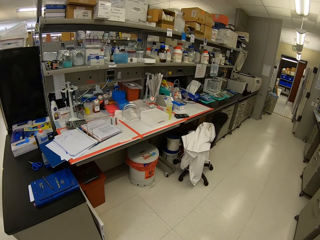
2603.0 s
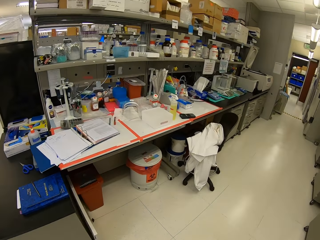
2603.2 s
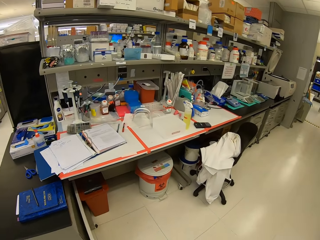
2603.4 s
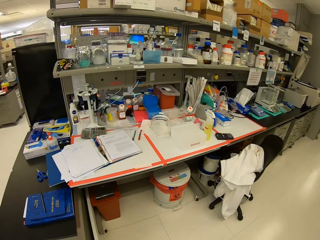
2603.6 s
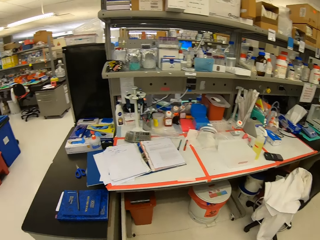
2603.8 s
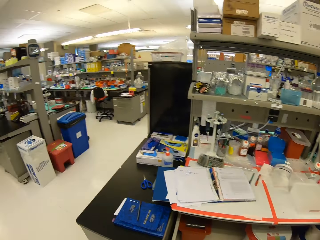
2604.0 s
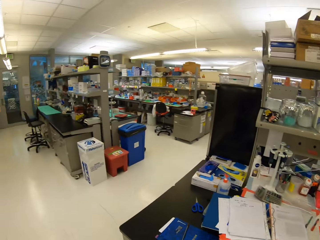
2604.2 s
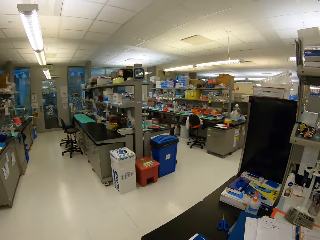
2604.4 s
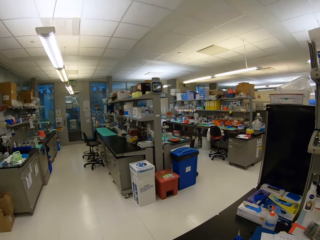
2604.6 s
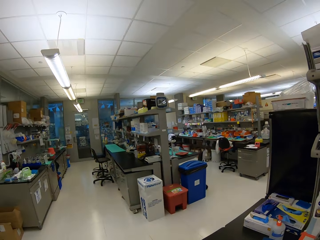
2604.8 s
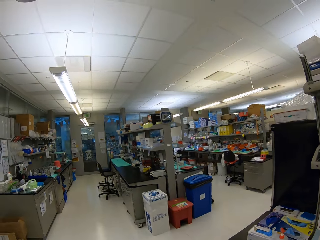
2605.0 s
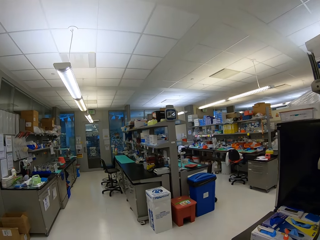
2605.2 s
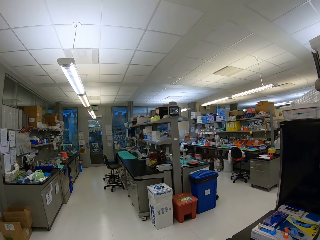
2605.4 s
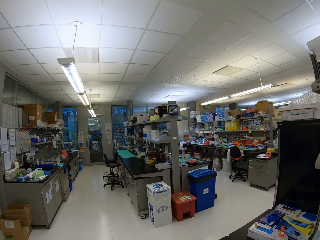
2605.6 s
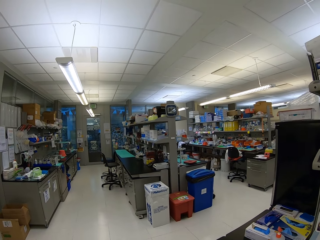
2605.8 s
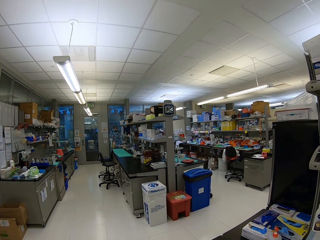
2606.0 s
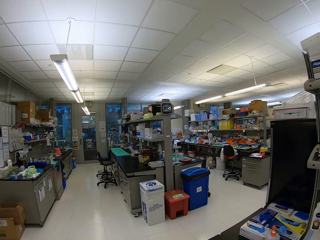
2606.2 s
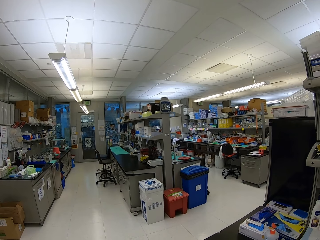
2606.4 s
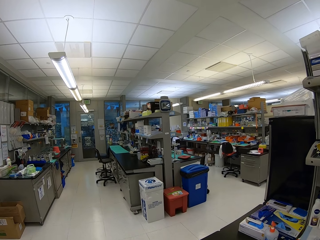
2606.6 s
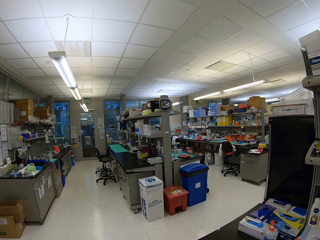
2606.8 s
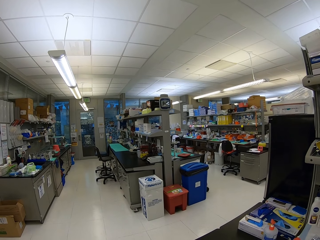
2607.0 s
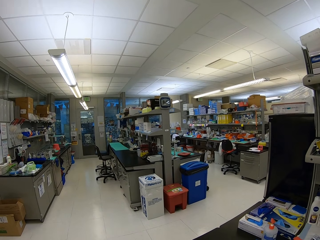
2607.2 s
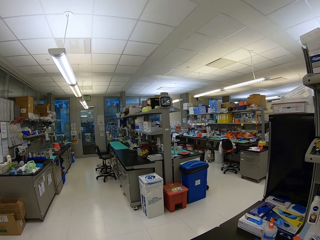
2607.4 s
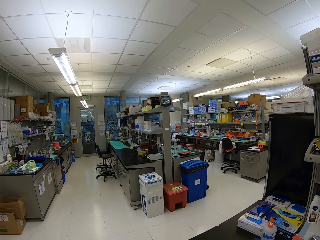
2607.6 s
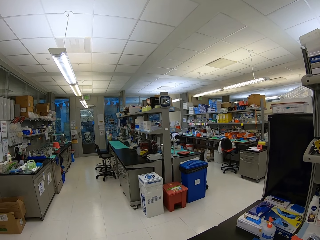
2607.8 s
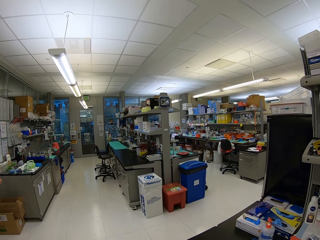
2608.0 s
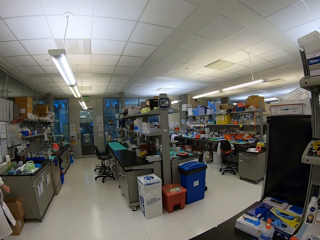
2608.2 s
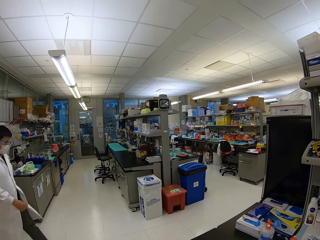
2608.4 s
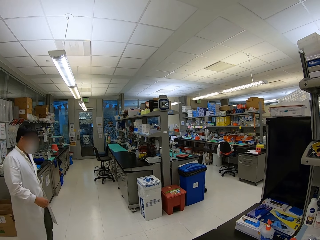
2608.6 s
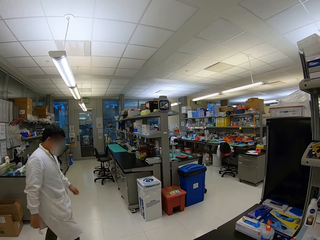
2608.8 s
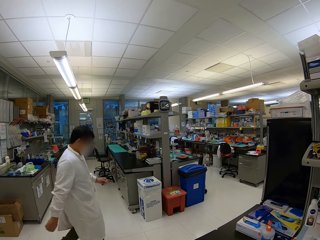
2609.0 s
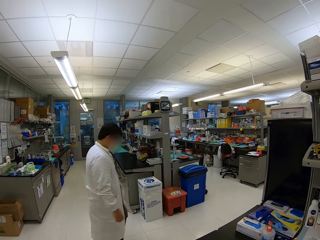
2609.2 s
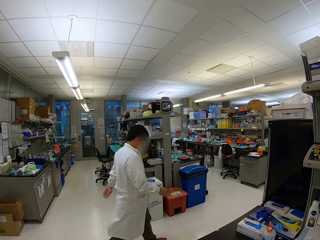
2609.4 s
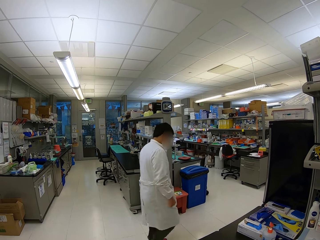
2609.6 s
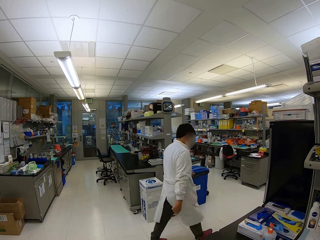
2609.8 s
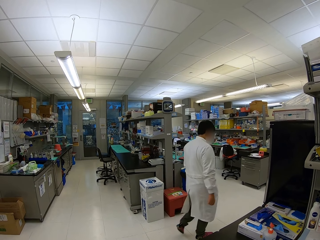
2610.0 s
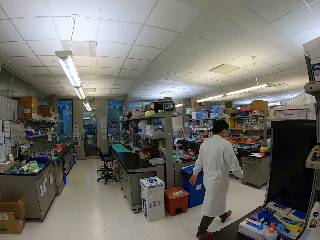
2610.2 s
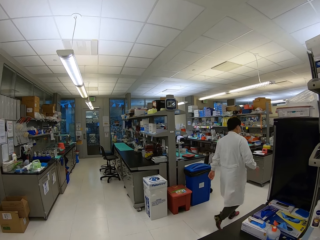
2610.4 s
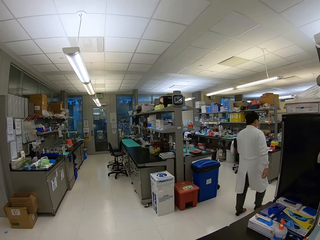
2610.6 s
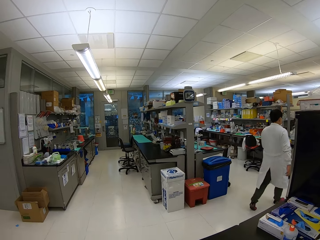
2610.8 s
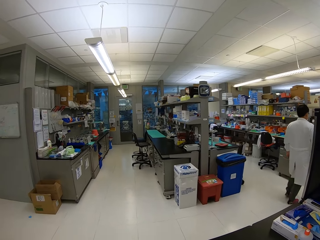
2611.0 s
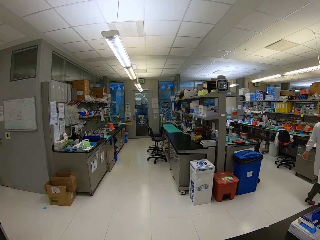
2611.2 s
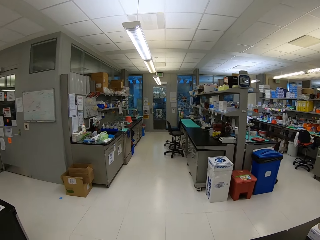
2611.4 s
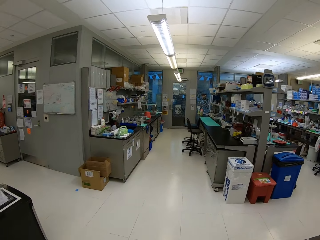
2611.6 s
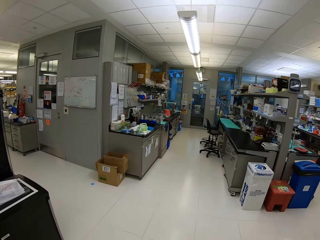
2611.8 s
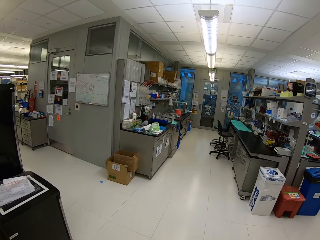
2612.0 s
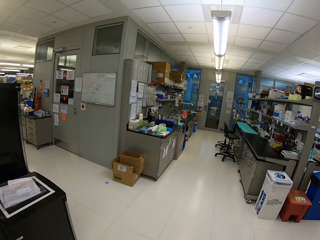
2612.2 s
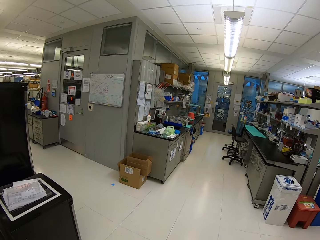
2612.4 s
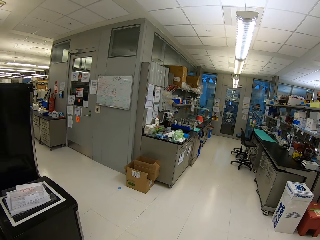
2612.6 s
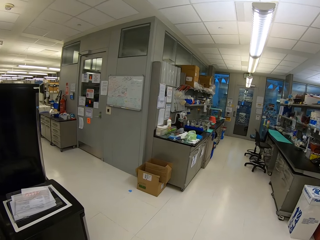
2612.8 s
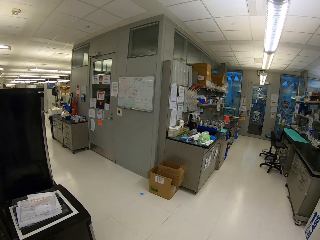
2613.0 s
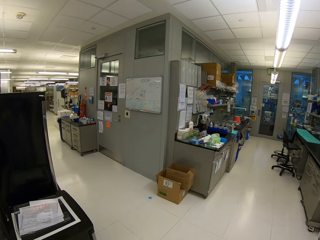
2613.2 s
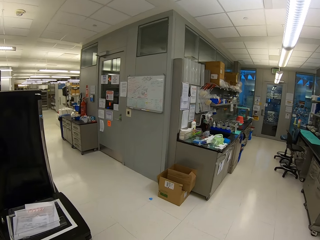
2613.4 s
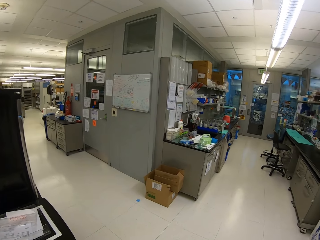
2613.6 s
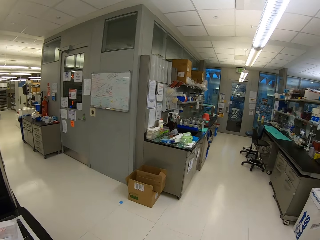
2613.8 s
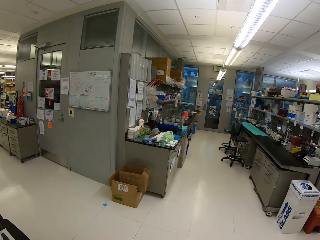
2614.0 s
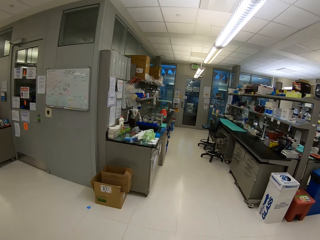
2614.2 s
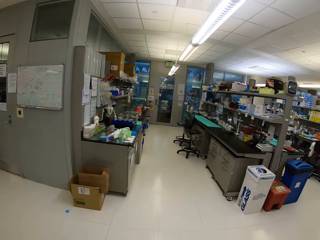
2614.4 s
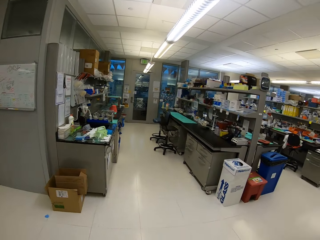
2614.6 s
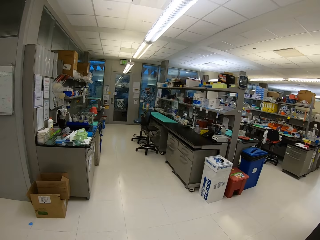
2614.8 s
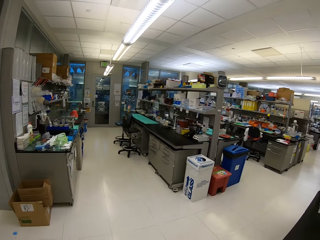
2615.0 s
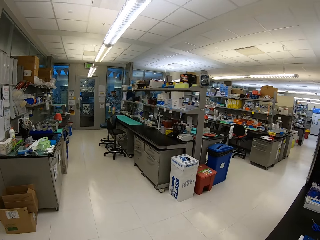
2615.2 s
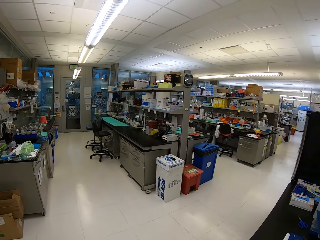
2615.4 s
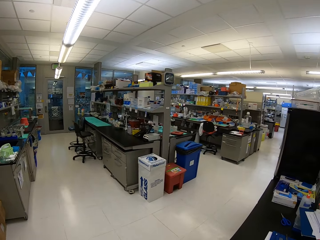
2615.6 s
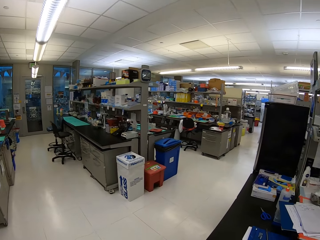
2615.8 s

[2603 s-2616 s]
The camera wearer stops walking. A man walks around. The camera wearer looks around.

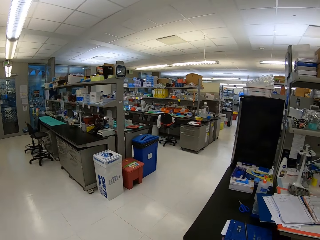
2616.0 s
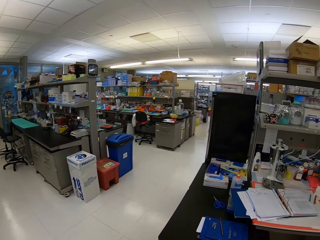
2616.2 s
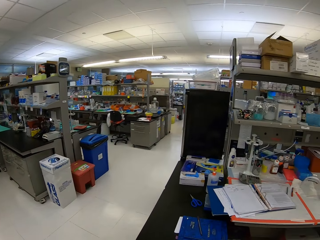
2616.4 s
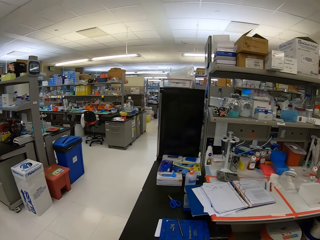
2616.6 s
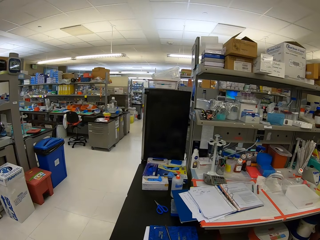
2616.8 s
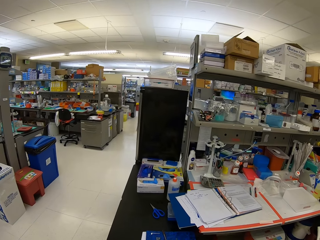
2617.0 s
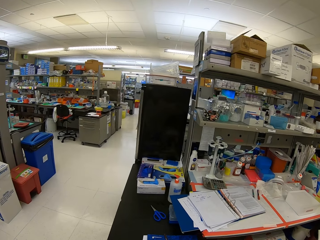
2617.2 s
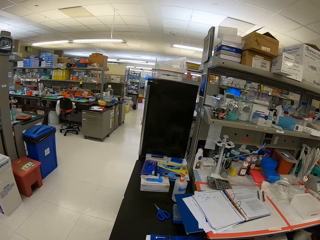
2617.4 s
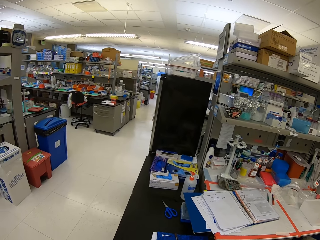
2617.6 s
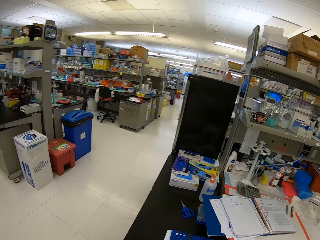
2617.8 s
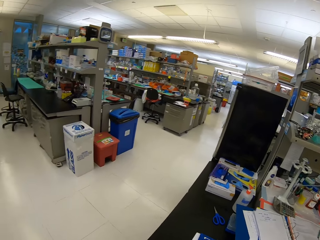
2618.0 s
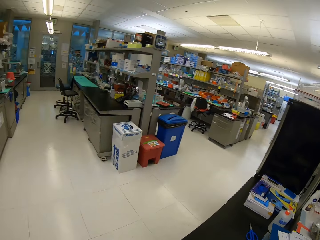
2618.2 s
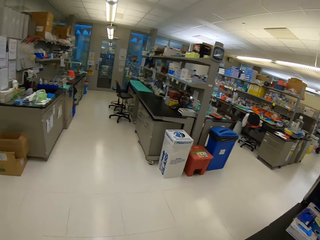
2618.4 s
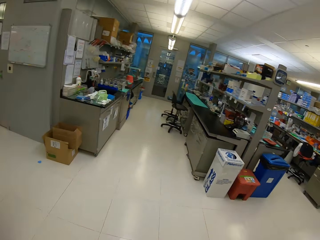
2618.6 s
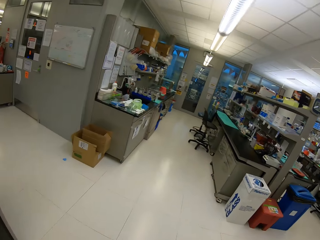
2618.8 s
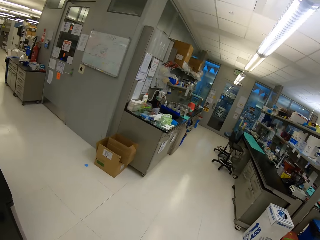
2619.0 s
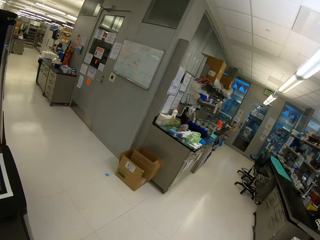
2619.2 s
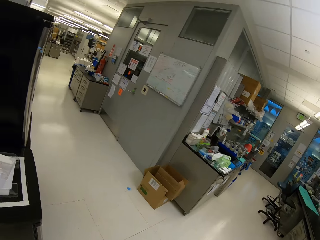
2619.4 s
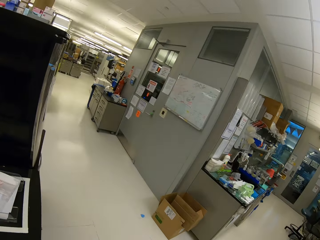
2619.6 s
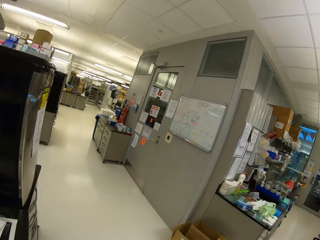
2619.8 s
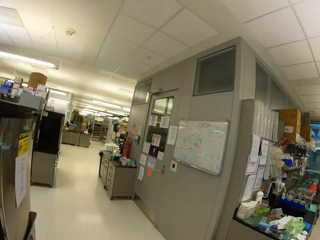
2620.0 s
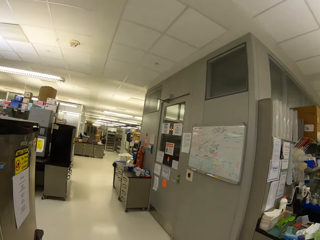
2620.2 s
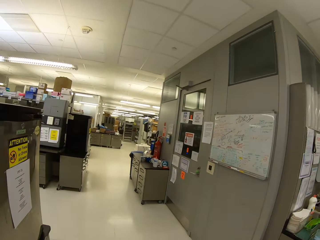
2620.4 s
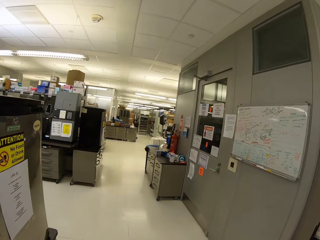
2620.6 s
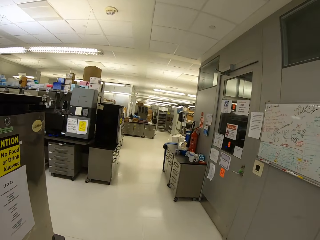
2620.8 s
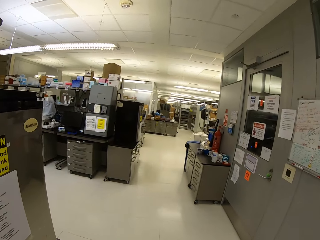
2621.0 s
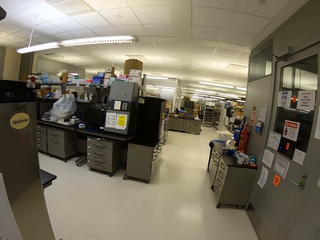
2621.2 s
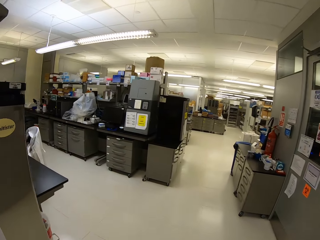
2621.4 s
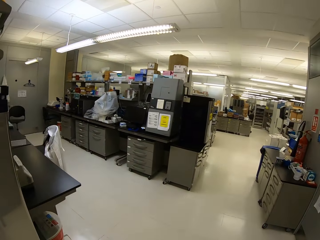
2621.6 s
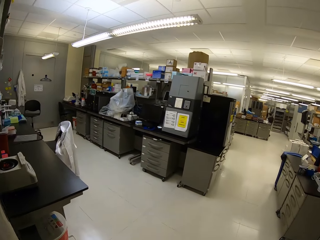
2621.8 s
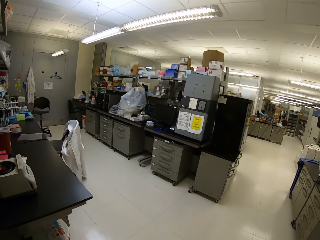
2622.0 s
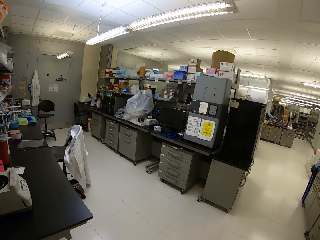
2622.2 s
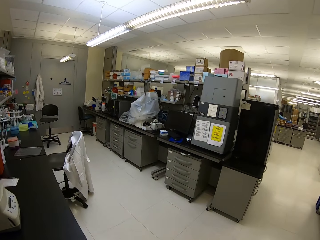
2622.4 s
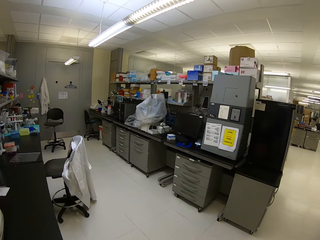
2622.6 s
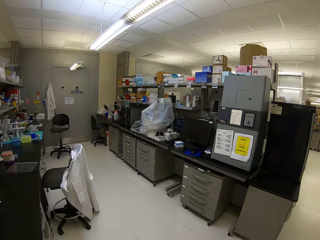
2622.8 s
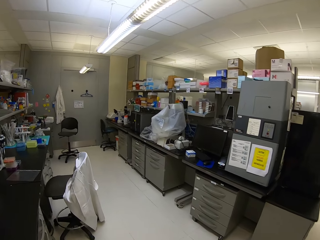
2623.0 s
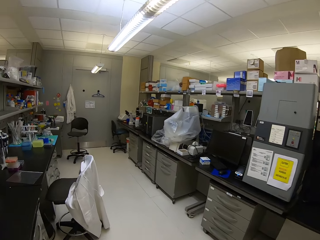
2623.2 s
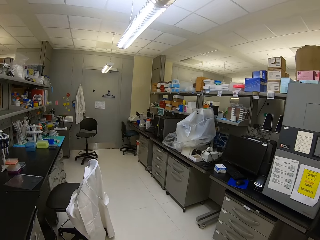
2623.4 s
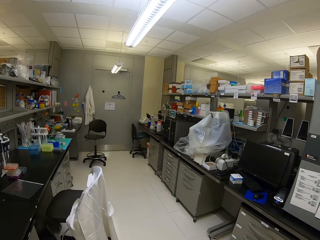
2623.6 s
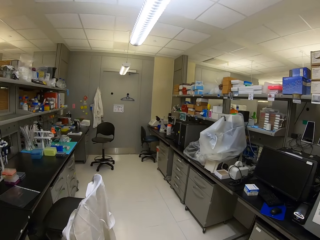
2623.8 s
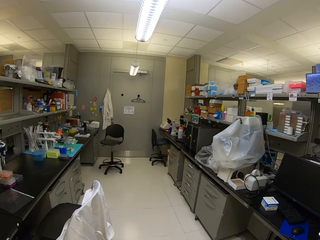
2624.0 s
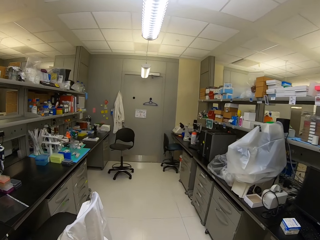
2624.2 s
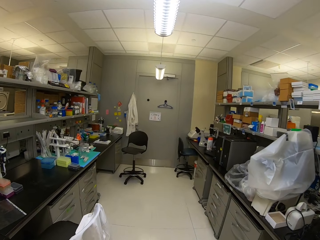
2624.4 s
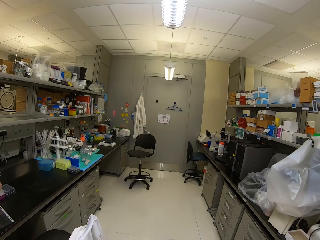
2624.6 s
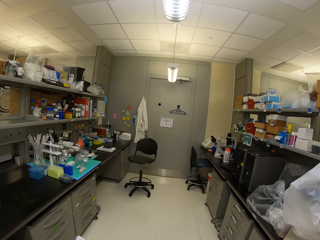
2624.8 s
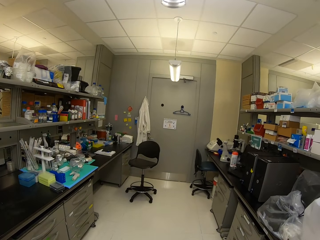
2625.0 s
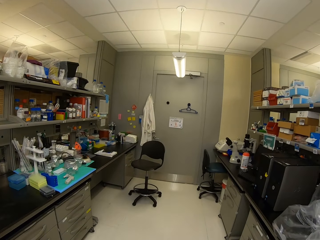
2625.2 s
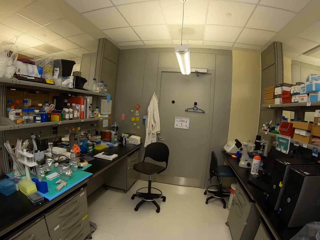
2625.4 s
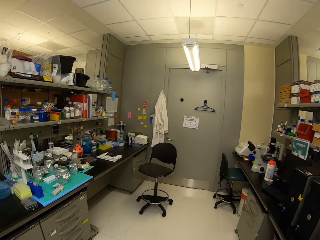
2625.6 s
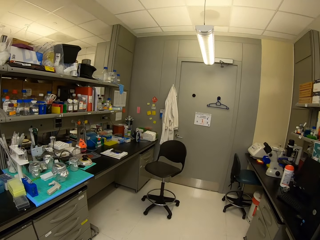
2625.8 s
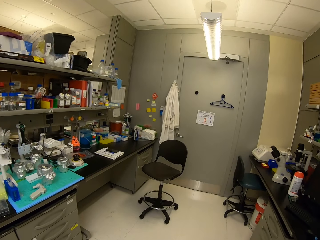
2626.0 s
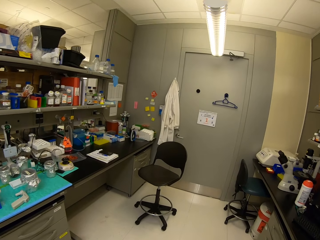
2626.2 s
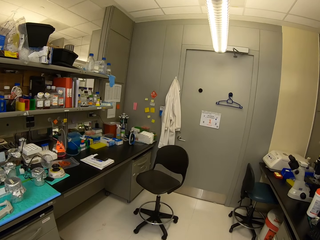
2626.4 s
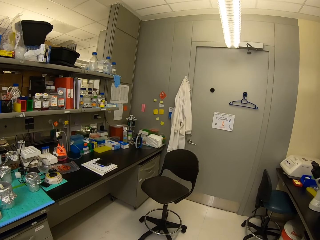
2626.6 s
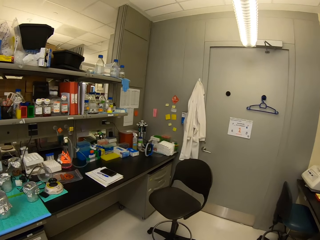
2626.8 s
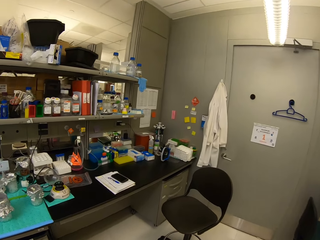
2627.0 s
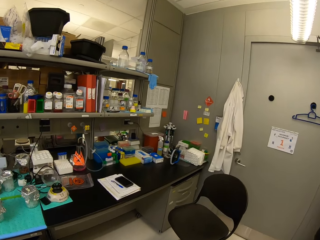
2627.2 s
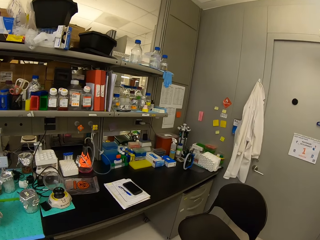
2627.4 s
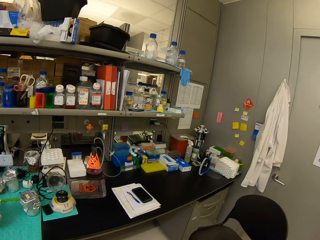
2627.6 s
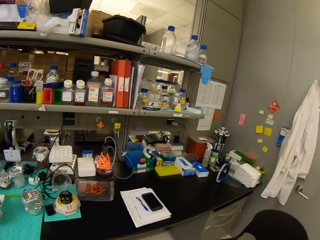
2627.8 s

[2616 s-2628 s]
The camera wearer walks around.
